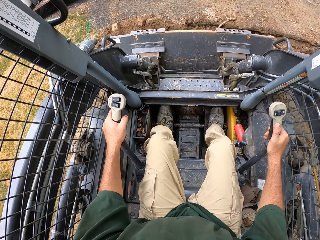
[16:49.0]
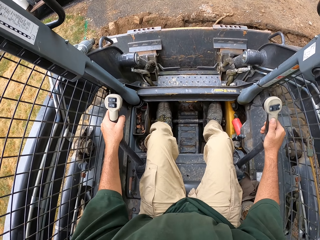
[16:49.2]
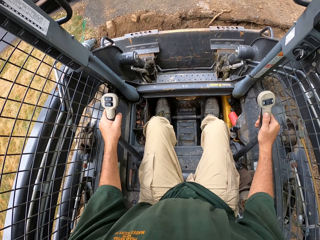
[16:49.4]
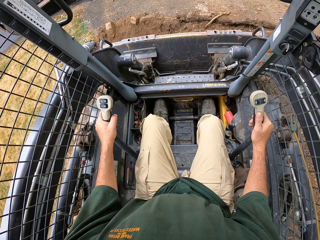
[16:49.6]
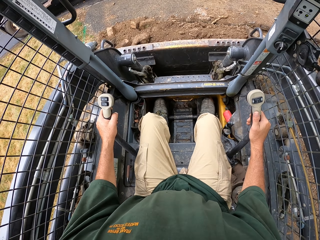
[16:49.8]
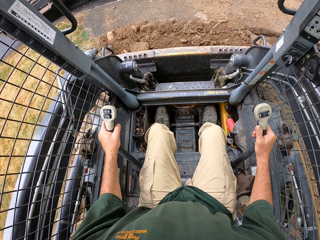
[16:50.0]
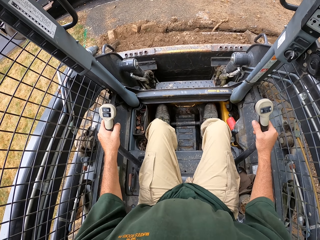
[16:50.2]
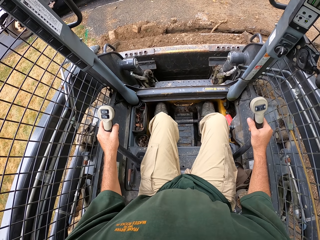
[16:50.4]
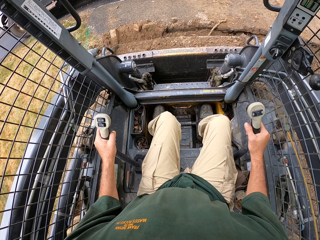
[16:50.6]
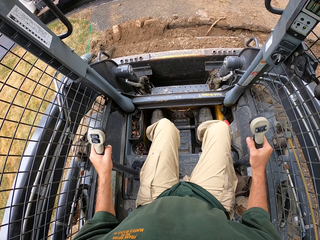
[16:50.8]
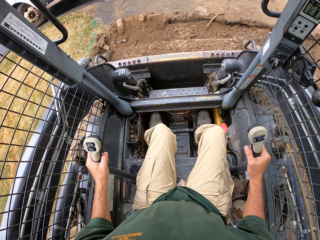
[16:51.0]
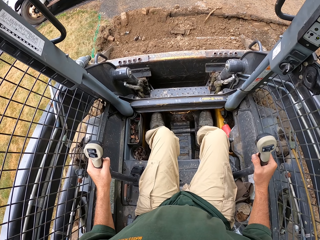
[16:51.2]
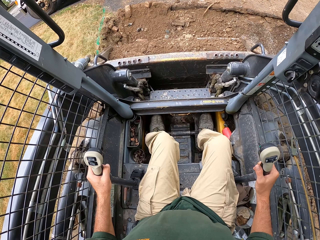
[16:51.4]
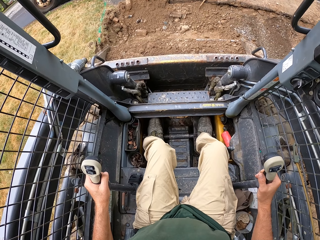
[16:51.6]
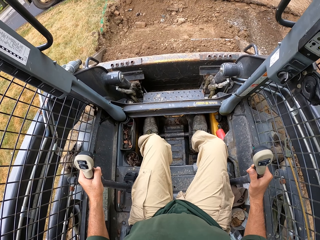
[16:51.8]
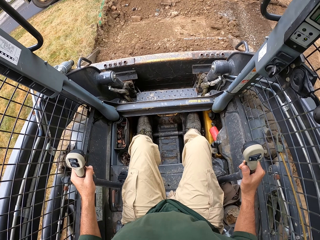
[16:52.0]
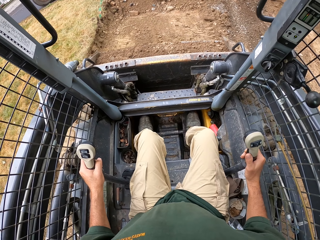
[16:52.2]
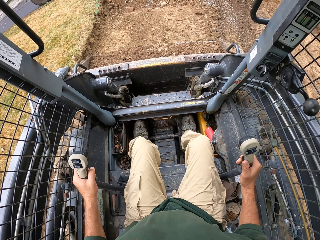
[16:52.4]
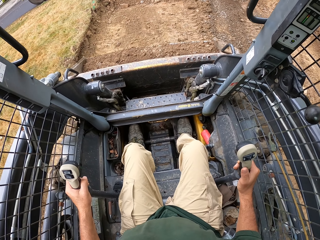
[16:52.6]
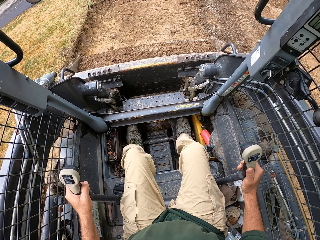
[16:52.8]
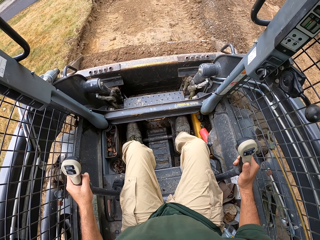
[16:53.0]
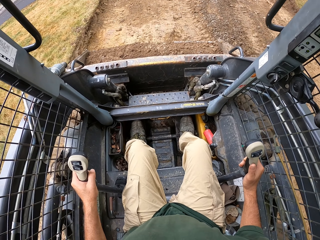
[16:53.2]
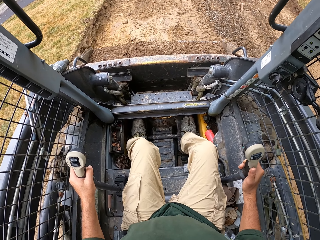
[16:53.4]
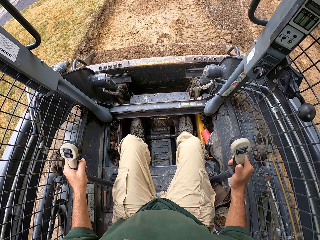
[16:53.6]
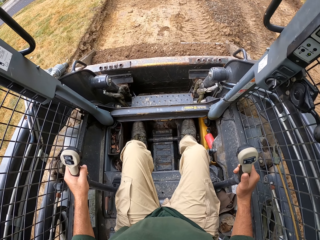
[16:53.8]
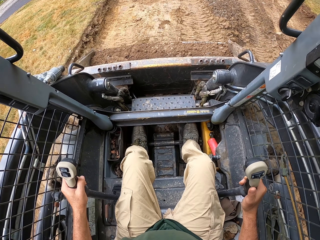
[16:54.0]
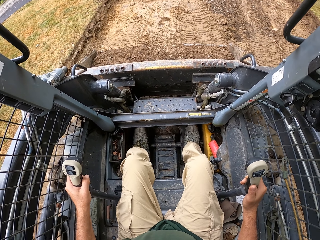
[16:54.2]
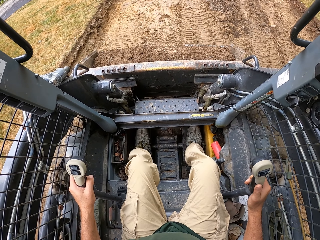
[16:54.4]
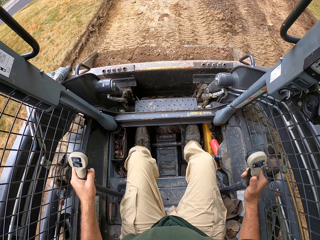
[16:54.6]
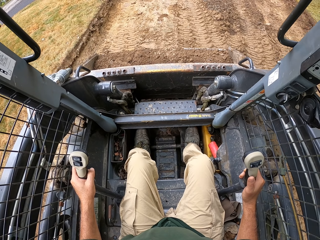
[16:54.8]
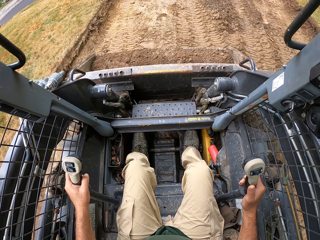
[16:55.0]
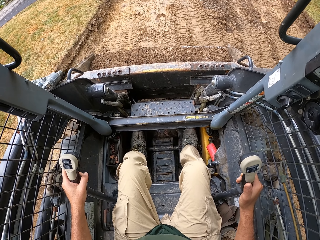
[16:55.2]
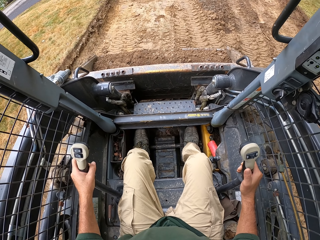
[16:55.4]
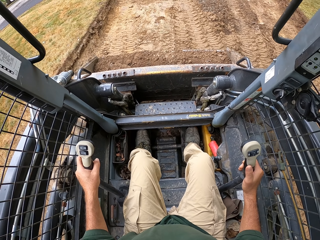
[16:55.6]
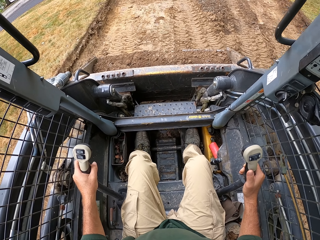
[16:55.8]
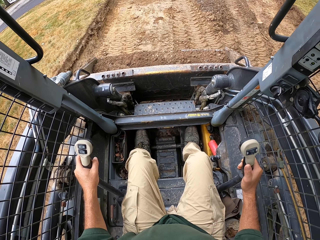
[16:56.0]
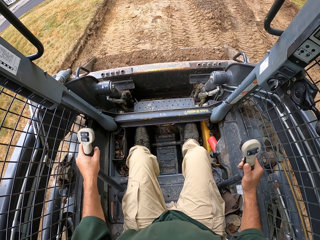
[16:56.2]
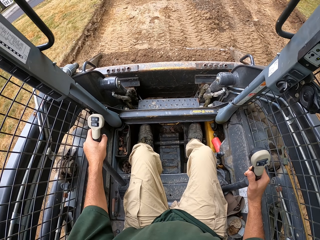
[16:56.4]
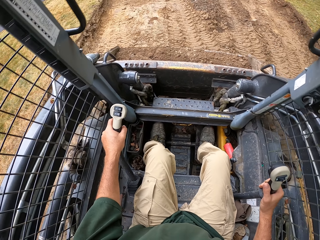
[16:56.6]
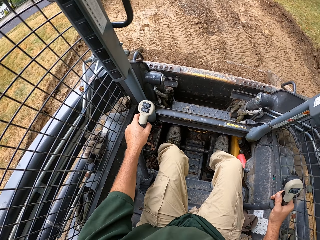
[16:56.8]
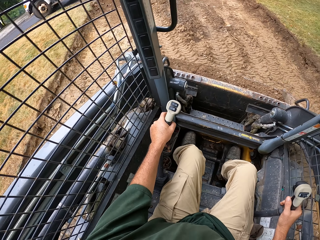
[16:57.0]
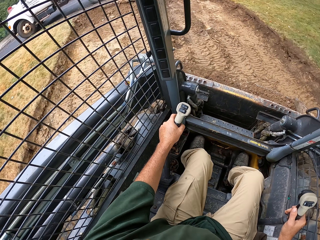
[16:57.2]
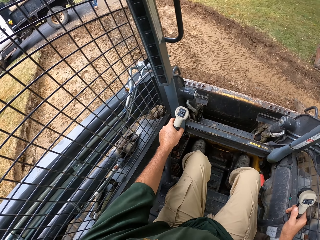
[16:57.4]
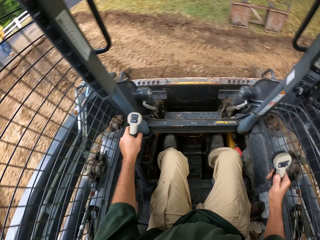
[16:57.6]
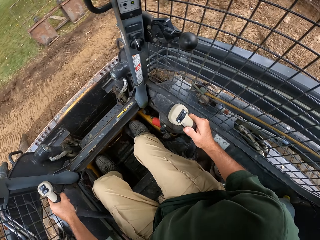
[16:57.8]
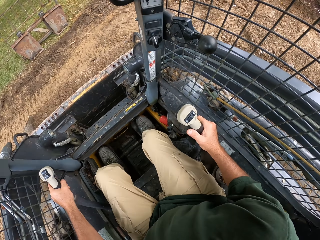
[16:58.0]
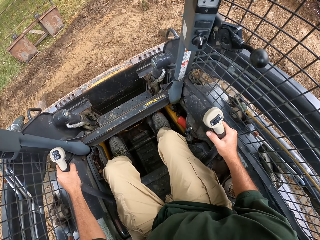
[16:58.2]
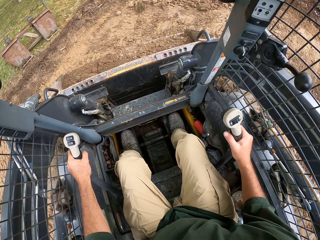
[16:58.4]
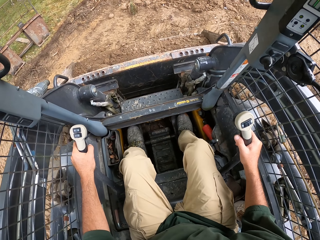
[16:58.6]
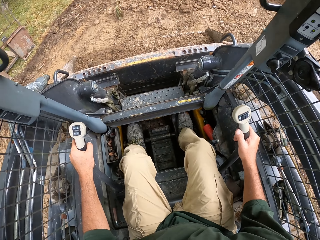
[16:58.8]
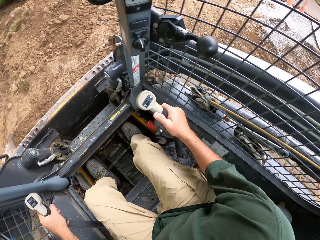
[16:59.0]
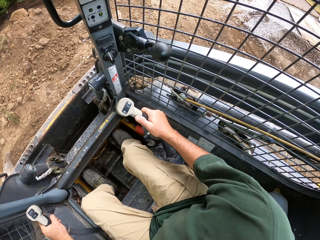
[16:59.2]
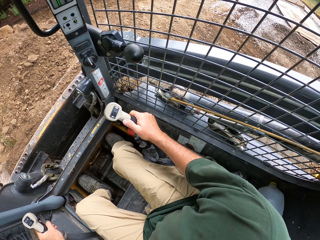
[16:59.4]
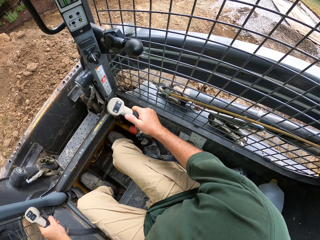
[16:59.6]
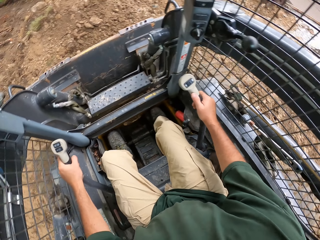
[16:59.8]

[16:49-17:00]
The camera wearer reverses the forklift.

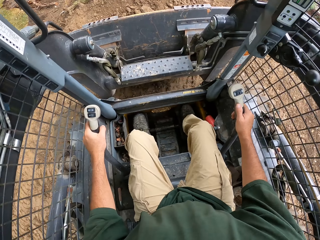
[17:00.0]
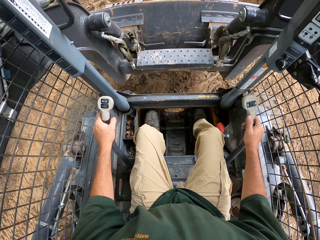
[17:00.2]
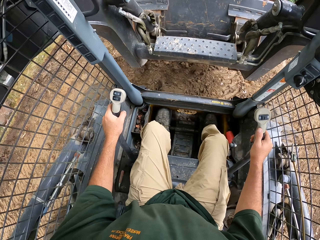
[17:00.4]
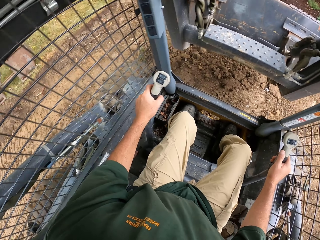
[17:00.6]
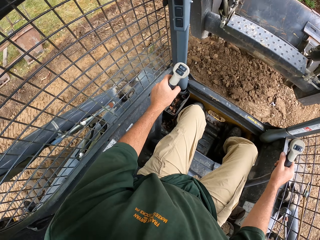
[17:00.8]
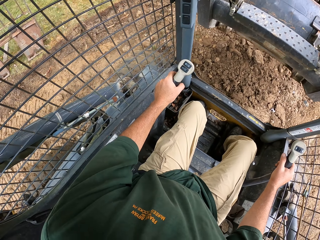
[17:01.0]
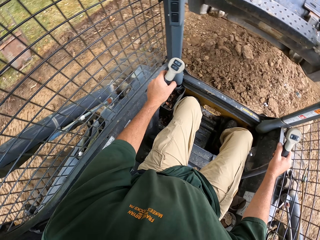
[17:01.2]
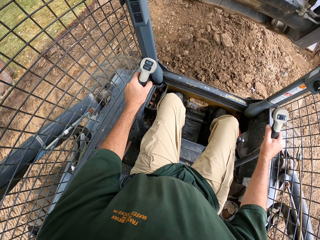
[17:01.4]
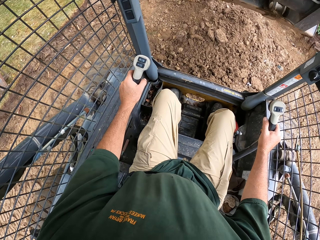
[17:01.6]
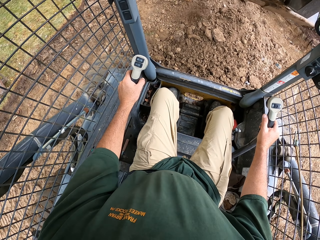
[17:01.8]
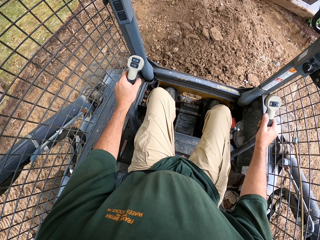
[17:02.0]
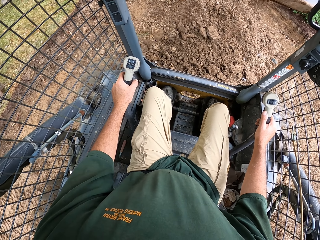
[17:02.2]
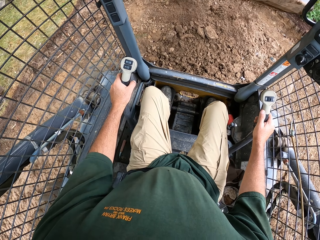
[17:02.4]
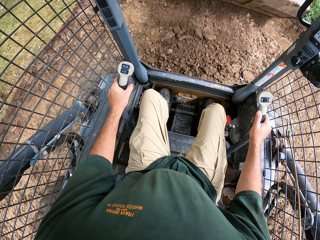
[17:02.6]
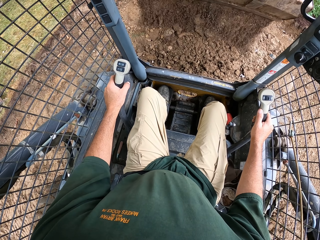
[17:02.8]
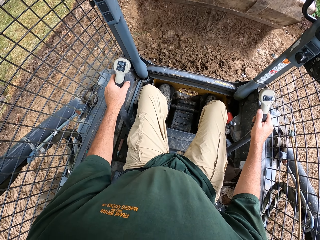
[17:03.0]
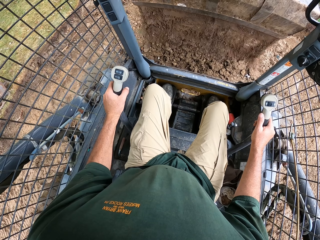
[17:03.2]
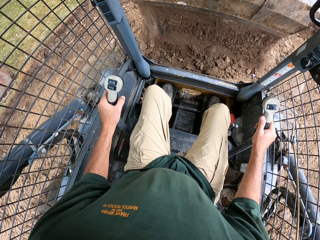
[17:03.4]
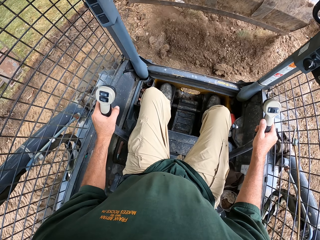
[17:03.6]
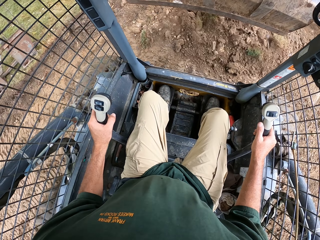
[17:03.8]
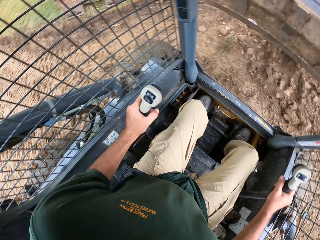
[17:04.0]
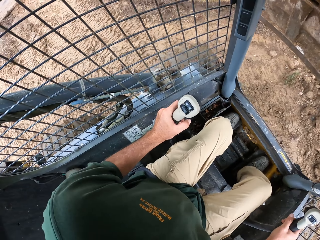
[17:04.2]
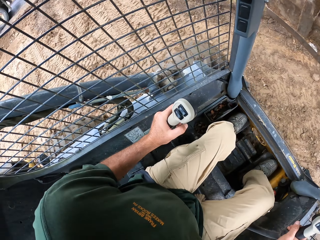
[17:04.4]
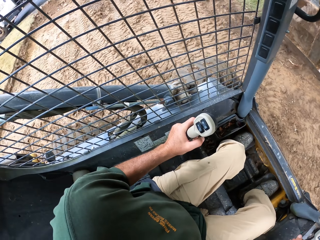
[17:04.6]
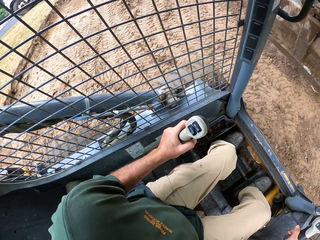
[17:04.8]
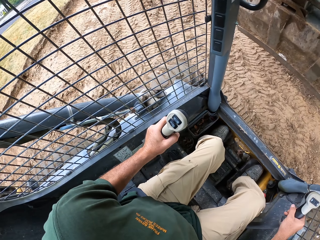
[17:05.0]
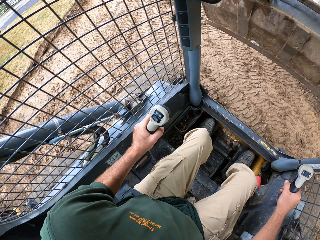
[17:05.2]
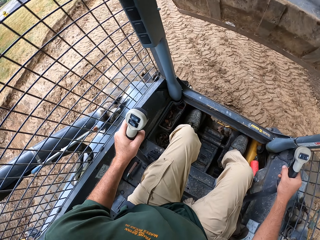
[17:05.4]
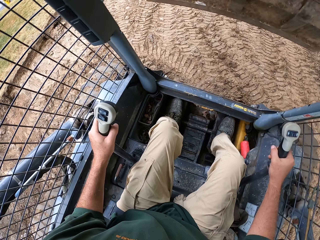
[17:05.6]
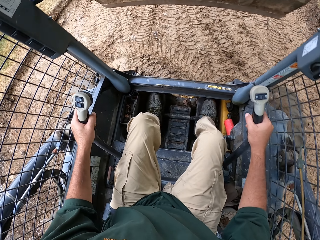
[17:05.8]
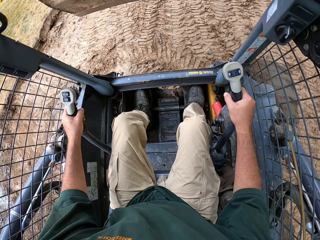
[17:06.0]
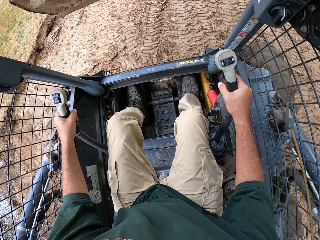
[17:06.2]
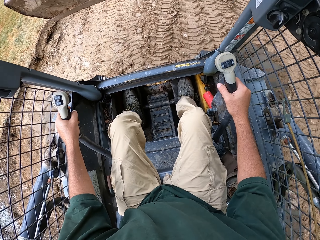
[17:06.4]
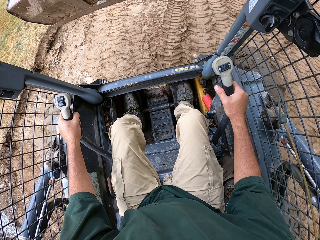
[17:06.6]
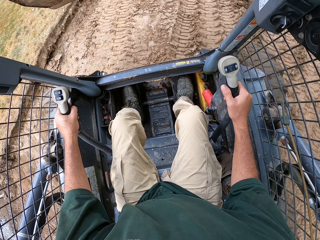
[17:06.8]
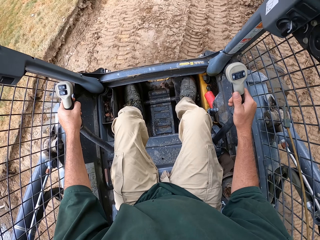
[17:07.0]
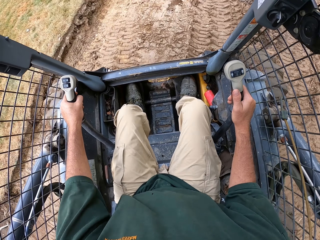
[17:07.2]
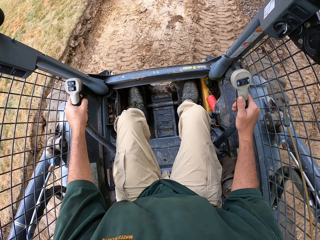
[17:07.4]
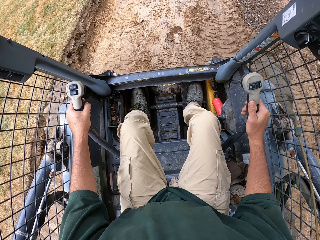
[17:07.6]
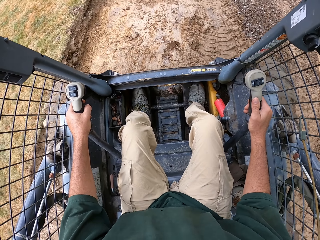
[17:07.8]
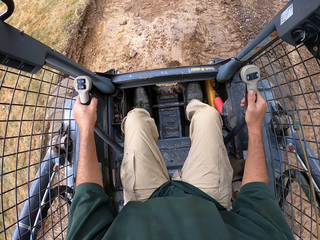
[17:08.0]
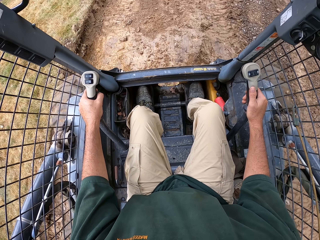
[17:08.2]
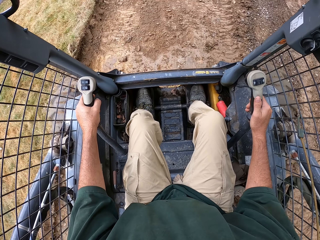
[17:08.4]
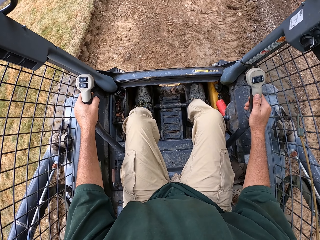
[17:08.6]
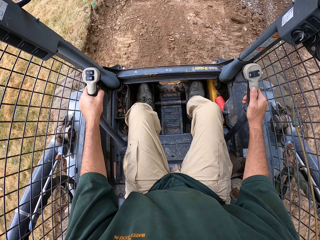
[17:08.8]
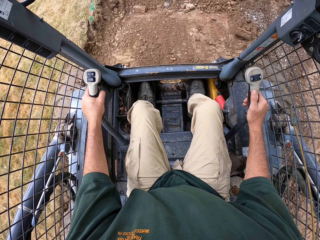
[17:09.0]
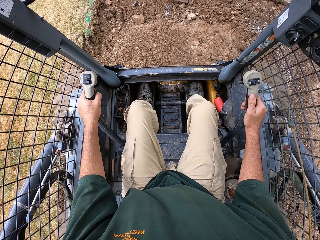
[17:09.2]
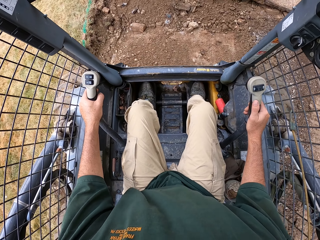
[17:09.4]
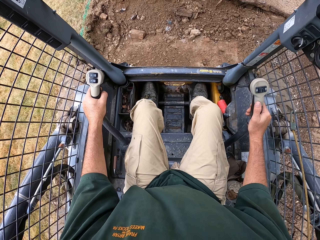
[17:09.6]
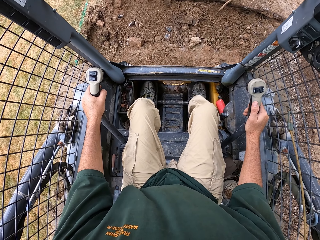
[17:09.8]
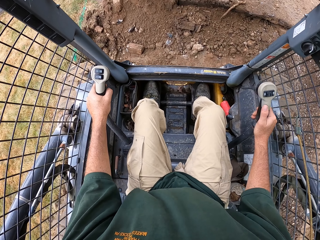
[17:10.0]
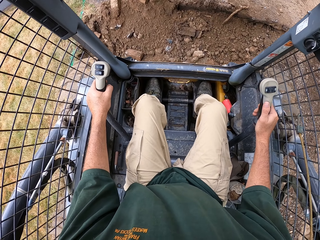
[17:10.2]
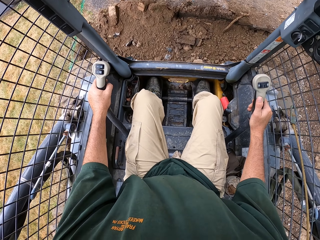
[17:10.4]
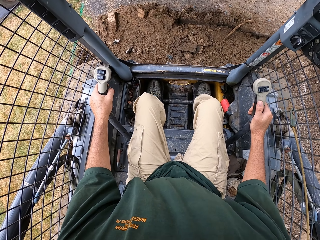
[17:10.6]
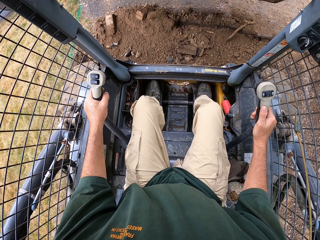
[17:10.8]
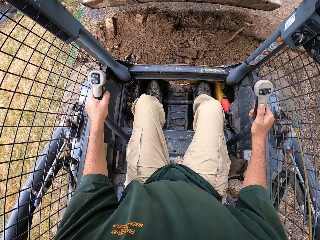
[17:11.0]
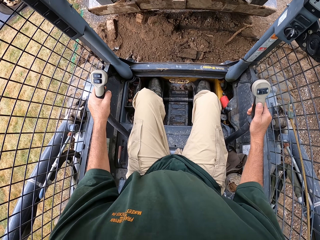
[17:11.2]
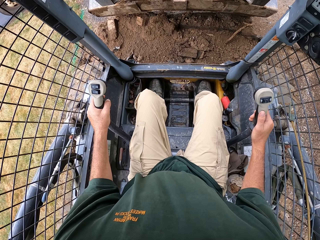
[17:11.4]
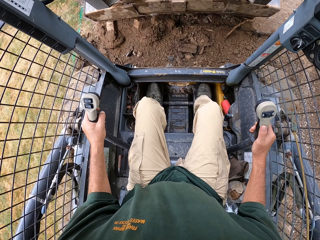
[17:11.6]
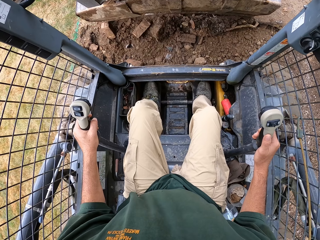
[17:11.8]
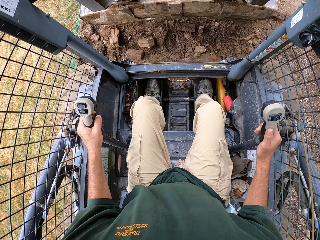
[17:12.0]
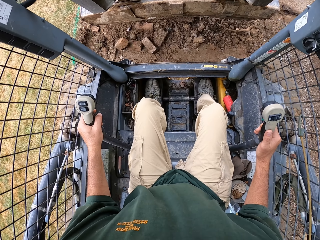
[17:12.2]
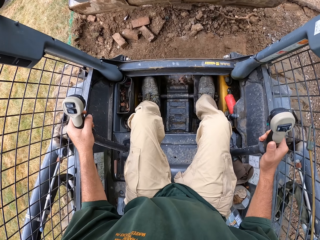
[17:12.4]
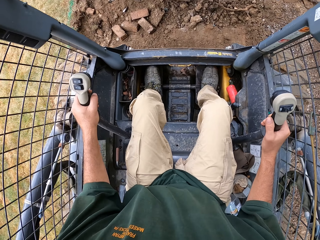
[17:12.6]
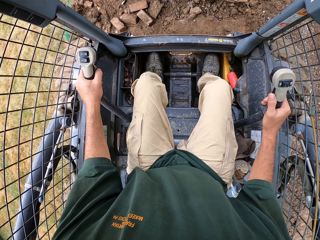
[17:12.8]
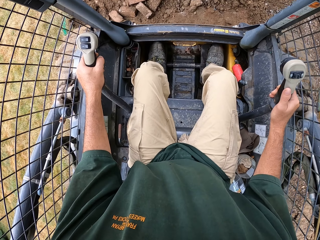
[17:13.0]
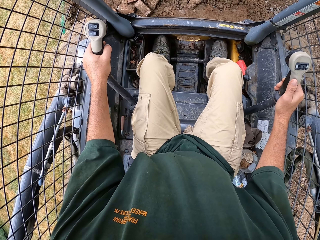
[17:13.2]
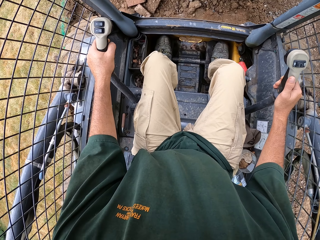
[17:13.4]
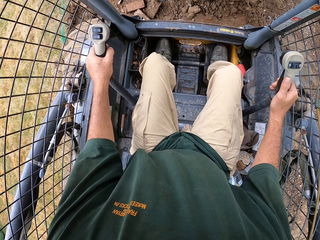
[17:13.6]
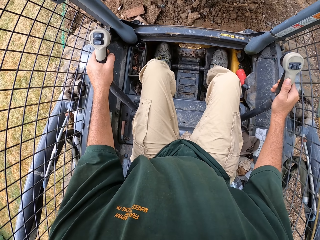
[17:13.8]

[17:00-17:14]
The camera wearer pours the soil. They reverse the forklift. They drive the forklift.
